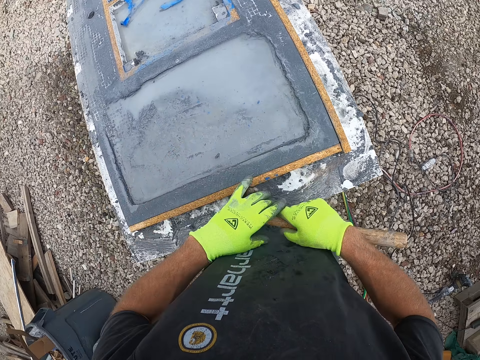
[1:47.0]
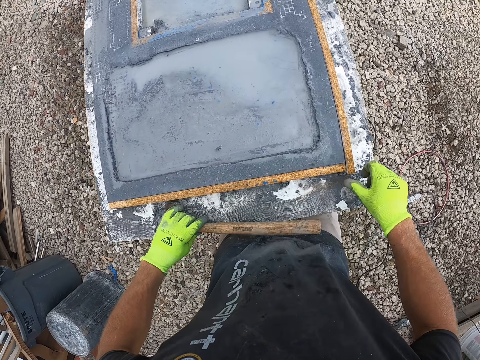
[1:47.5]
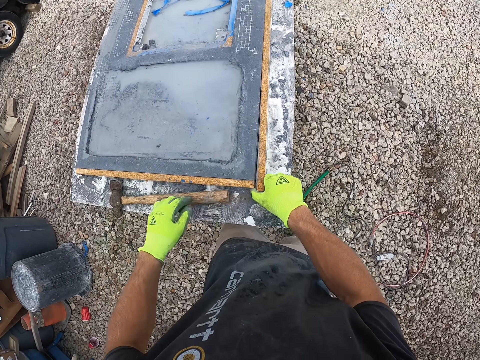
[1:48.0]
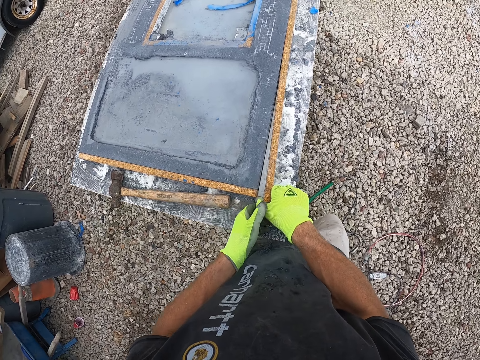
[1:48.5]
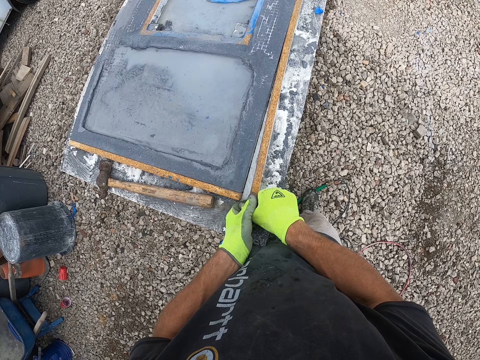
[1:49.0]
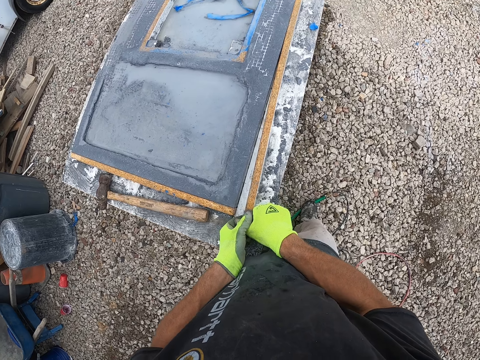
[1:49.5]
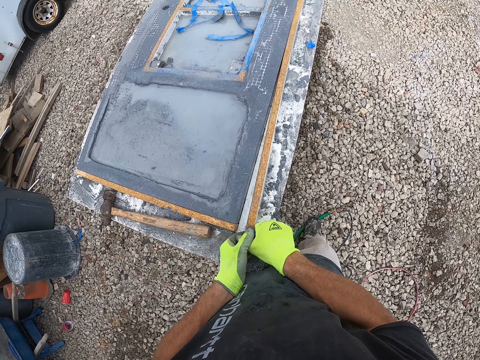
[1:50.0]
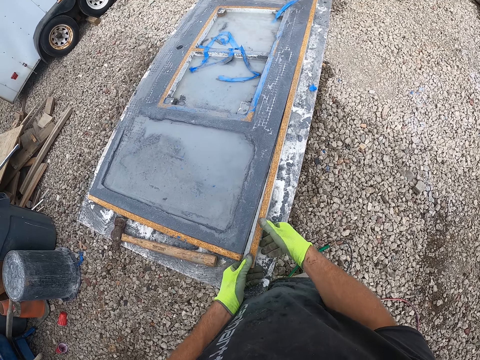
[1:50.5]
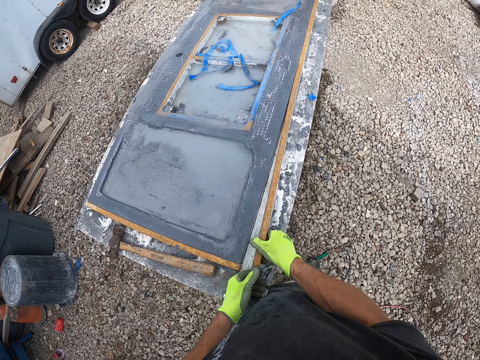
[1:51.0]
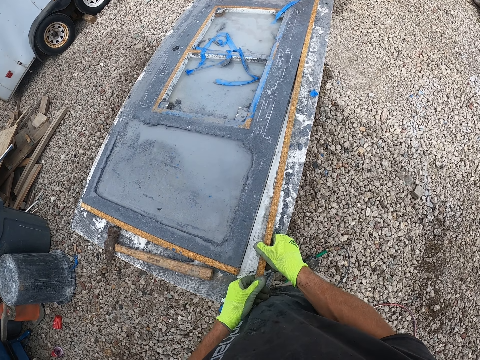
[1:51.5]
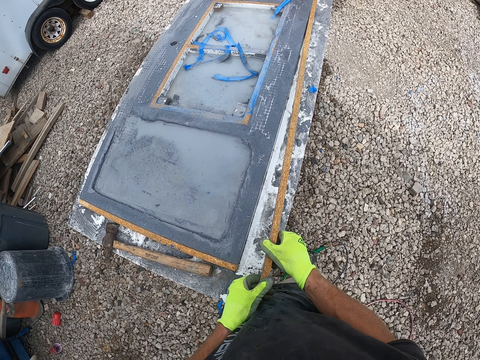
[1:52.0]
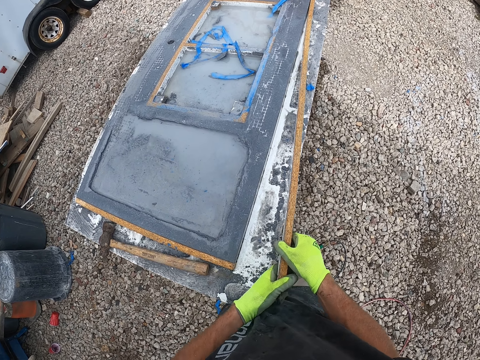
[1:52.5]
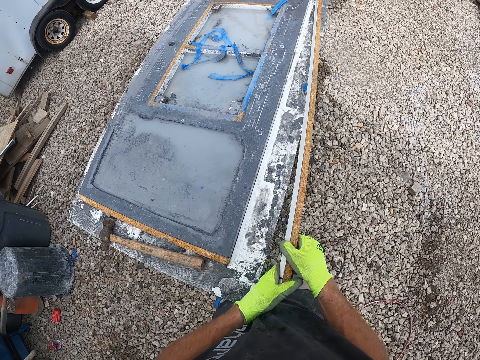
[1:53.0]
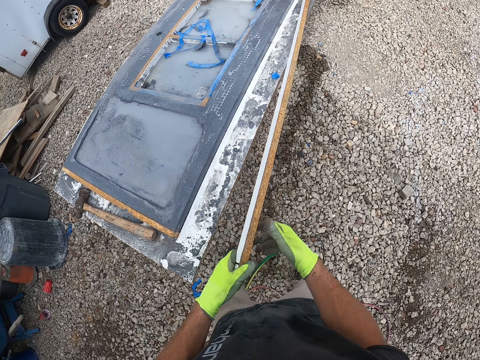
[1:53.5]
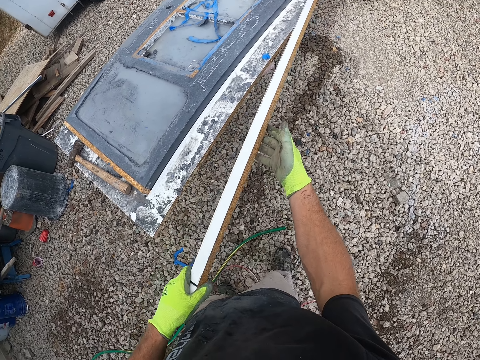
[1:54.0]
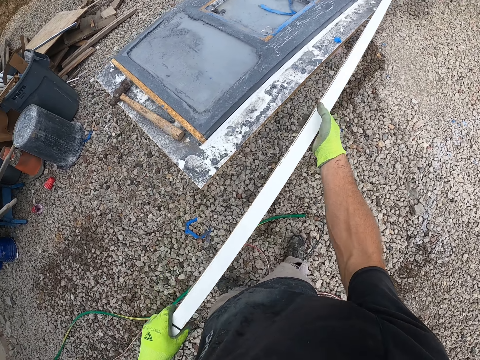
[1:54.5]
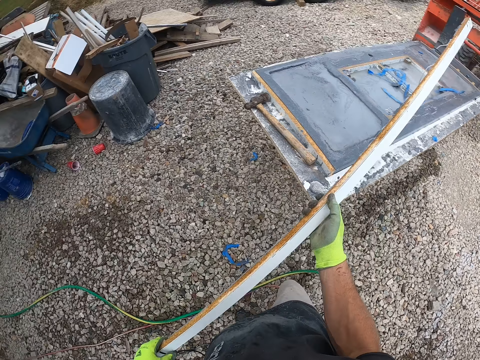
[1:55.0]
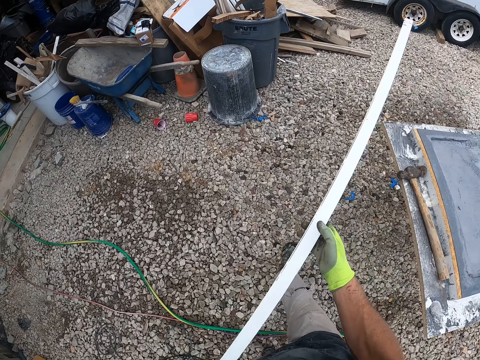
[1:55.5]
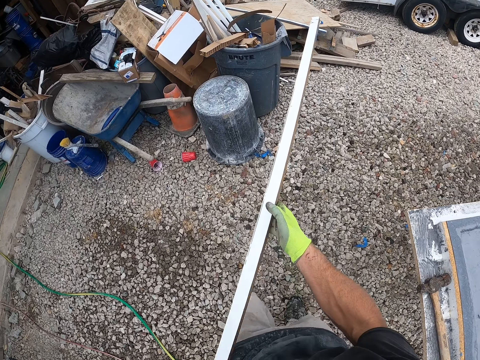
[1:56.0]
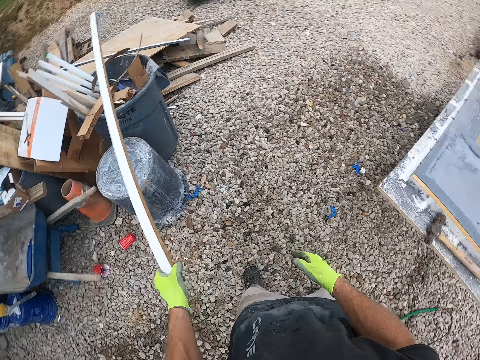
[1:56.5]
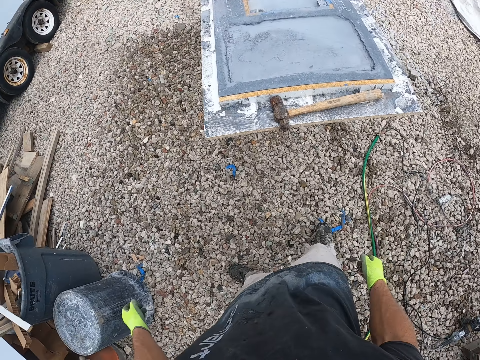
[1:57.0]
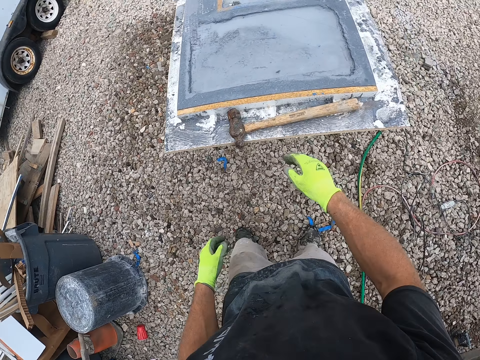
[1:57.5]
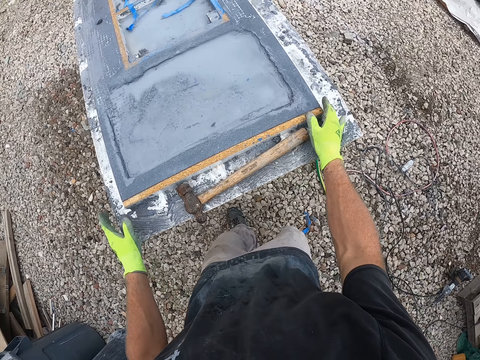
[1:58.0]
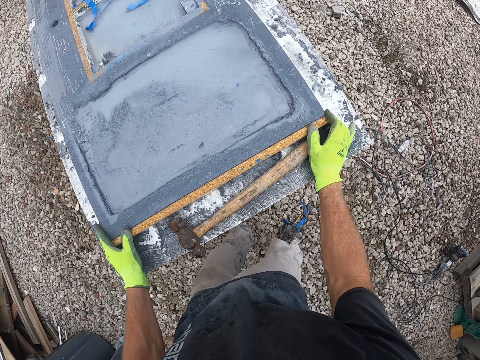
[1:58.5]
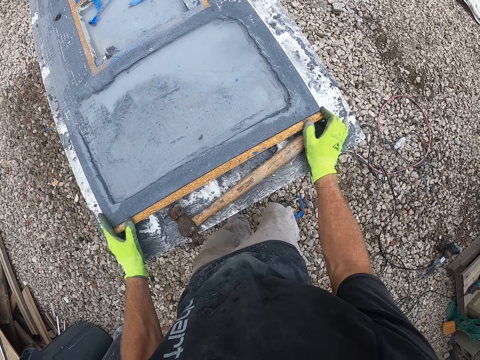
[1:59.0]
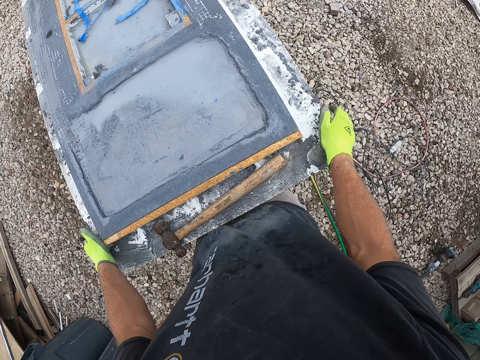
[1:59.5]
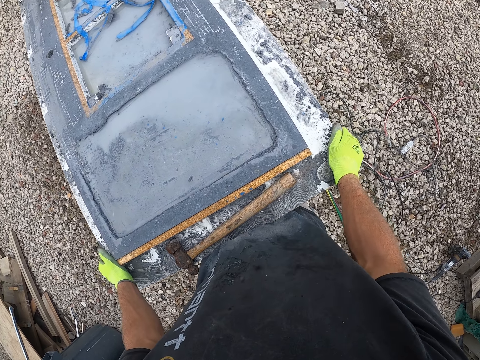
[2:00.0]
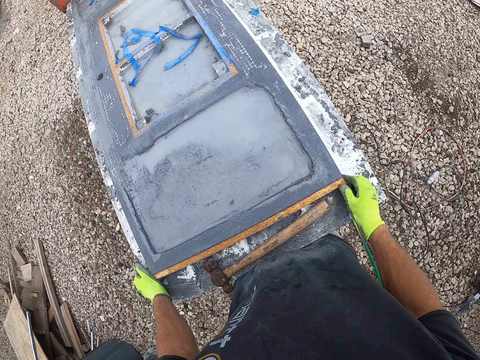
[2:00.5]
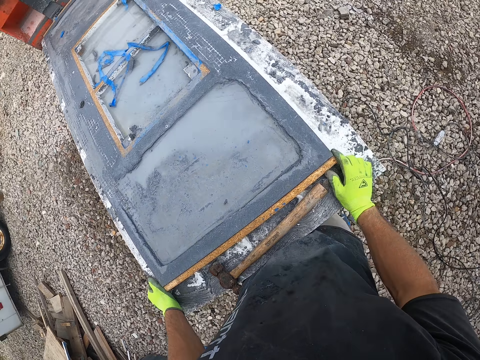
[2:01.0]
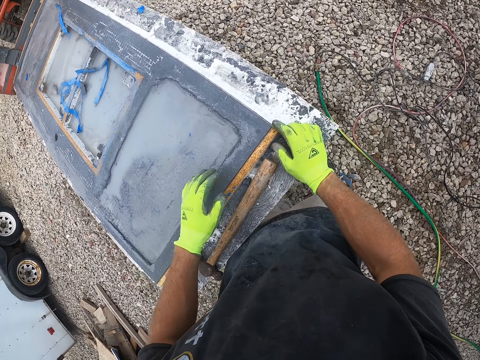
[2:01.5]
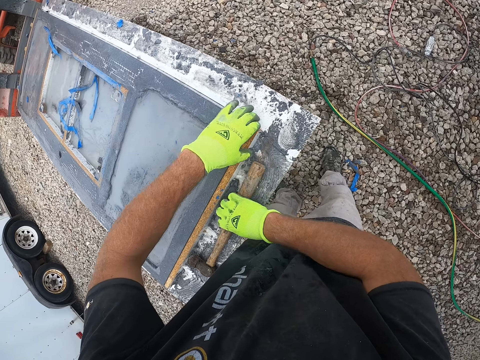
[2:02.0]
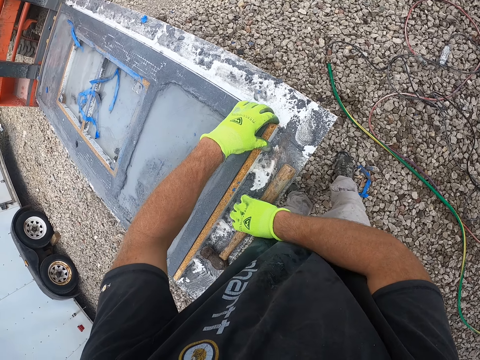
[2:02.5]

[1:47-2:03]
The camera wearer holds the hammer with his left hand. He drops the hammer on the workbench with his left hand. He holds the piece of timber with his left hand. He pulls out a part of the wooden plank with his two hands. He lifts the piece of timber. He holds the wooden plank with his hands. He makes a step forward. He throws away the wooden plank on top of the other wooden planks outside. He places his two hands on the wooden plank on the work bench. He holds the piece of timber on the solid wood. He grips the solid wood. He holds the piece of timber with his right hand. He holds the piece of timber with his right hand again.

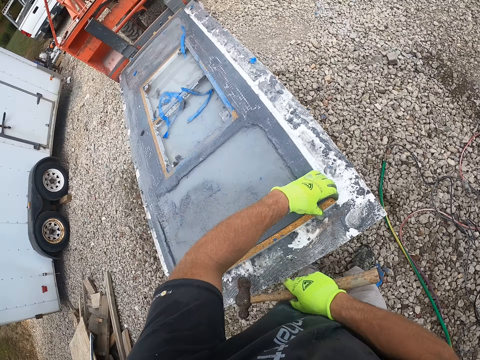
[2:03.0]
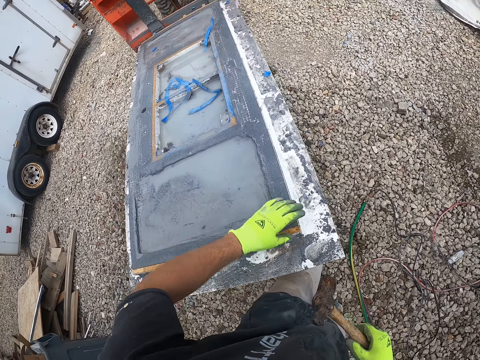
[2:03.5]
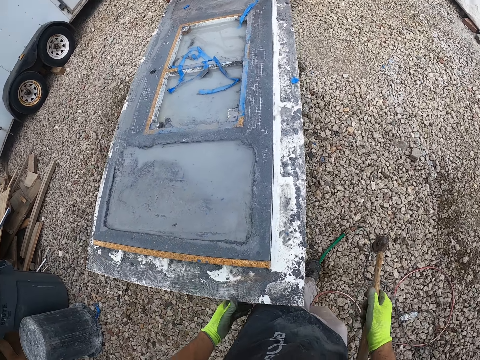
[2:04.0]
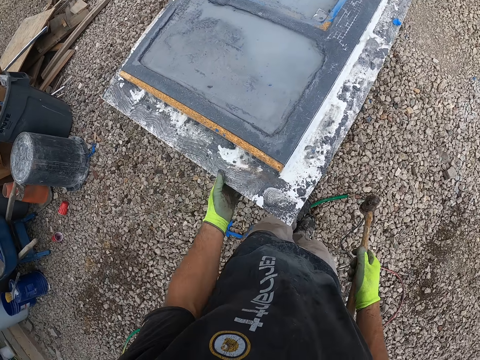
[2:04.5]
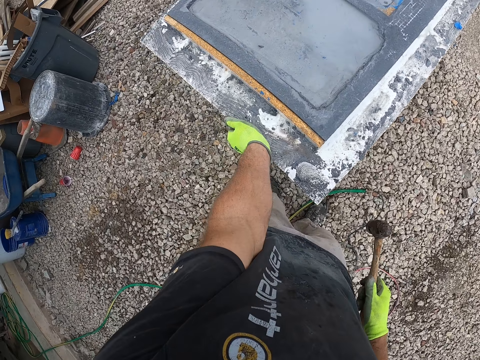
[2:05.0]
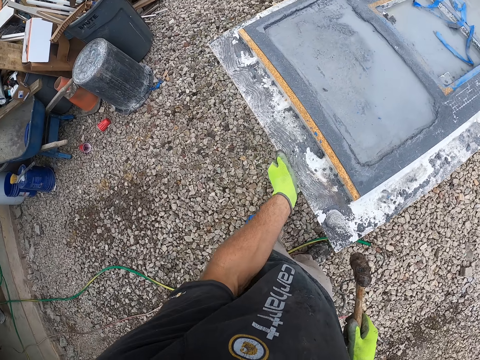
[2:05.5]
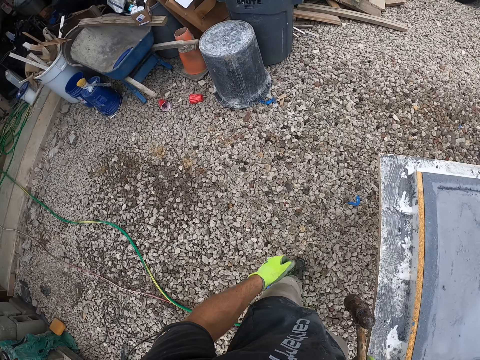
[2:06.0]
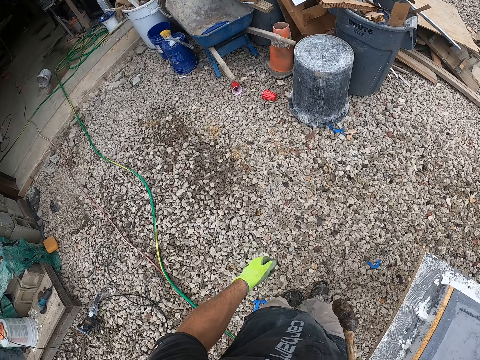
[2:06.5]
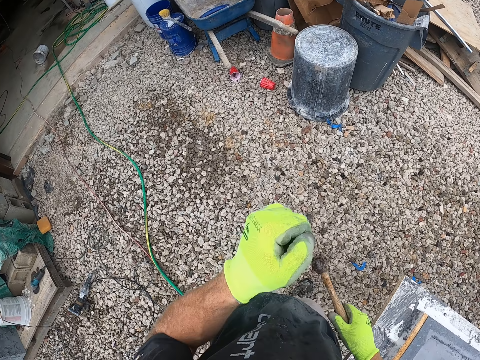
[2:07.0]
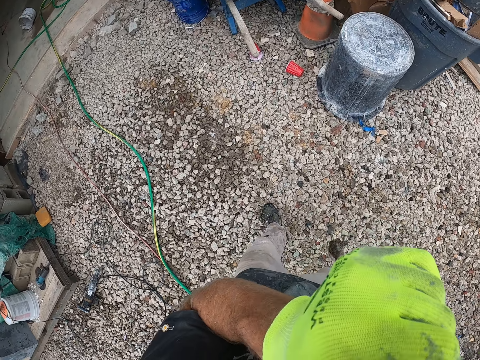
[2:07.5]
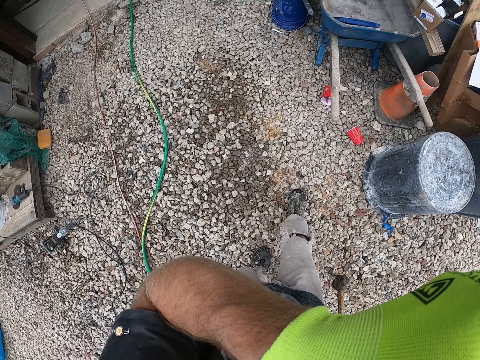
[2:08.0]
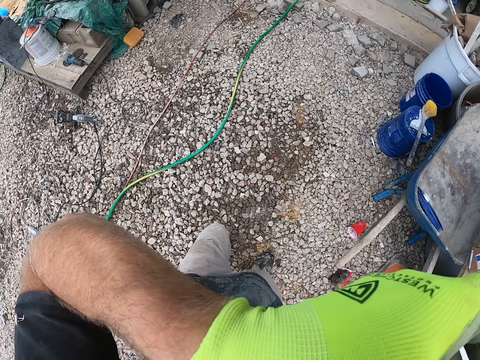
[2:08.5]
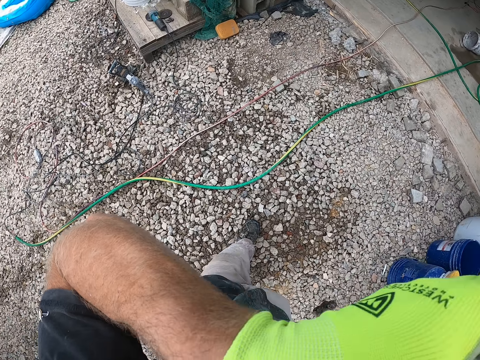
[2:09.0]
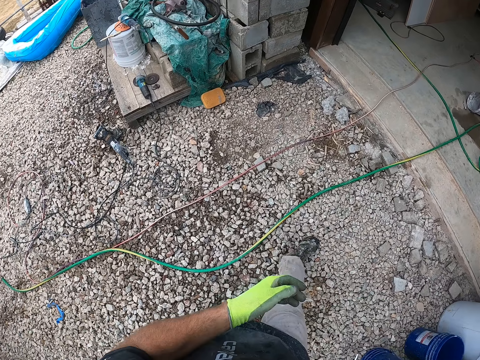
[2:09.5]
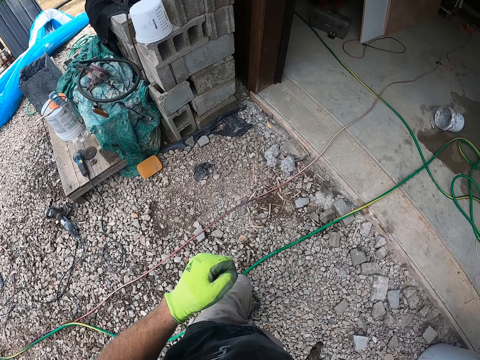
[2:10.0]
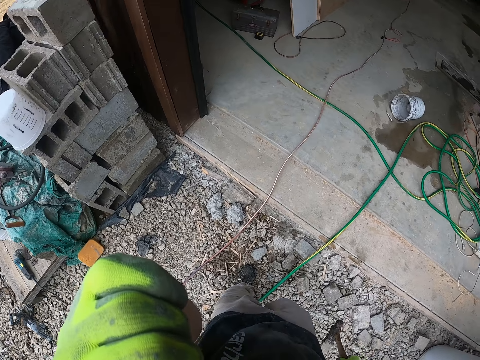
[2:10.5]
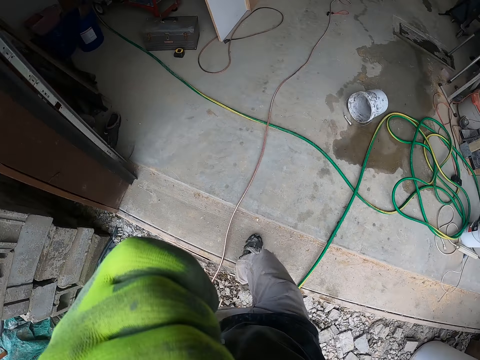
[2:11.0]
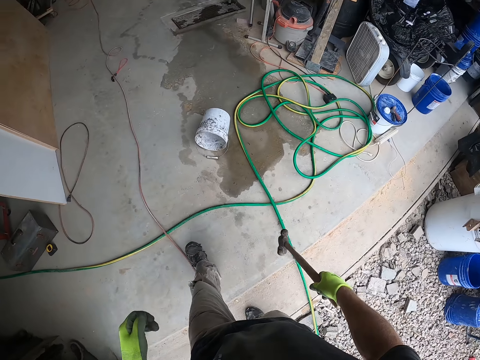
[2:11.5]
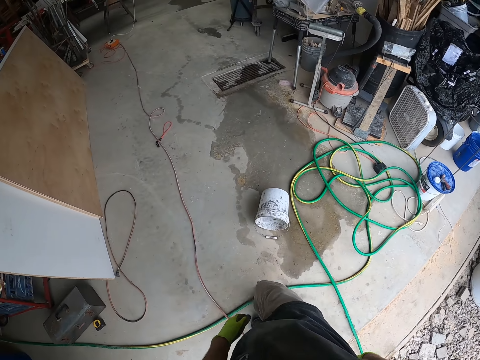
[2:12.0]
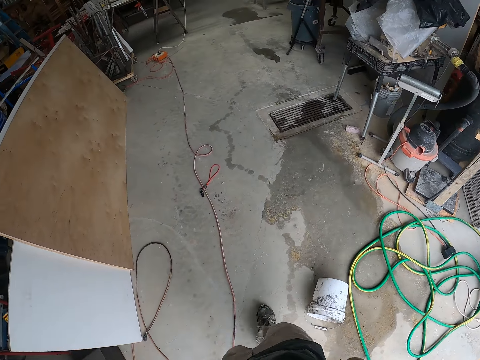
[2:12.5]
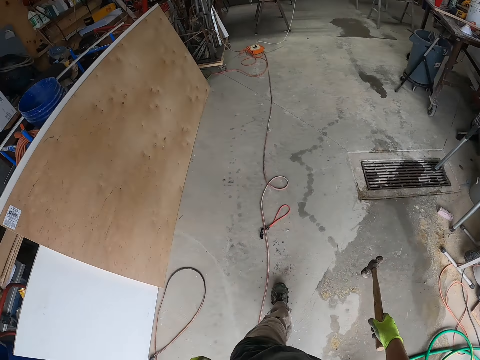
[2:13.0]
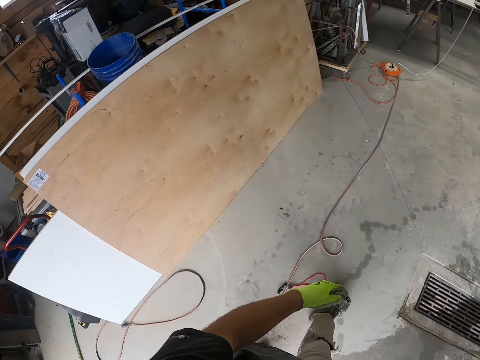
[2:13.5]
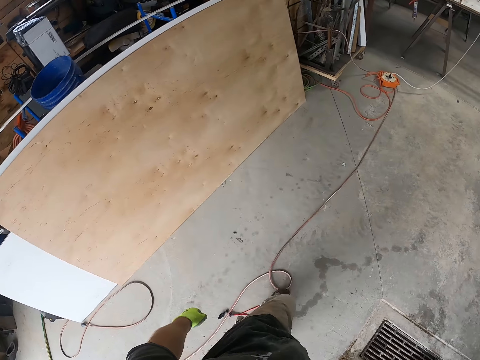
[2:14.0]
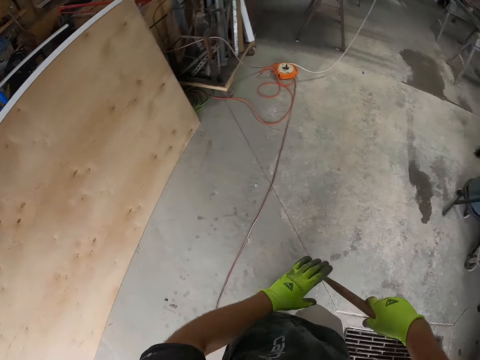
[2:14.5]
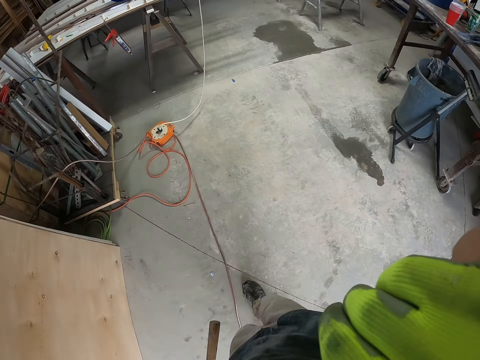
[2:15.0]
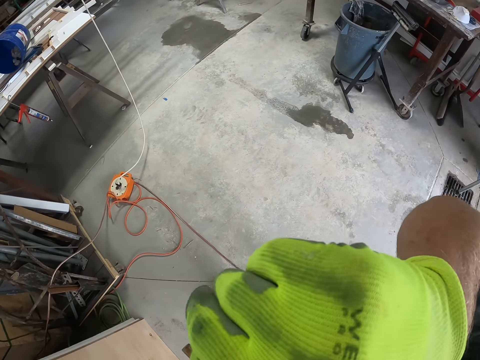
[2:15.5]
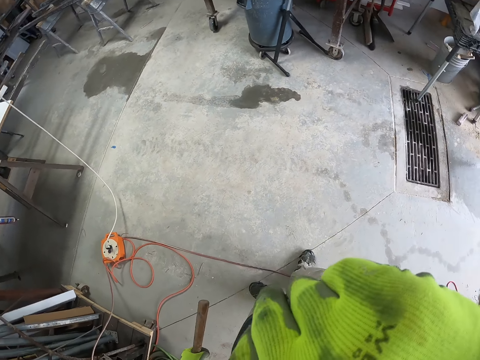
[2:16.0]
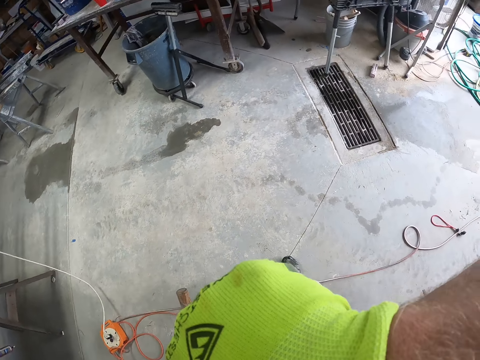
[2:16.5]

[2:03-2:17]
The camera wearer picks the hammer from the work bench with his right hand. He walks forward. He places his left hand on the work bench. He turns to the left. He raises his left hand. He touches his face with his left hand. He walks forward. He lowers his left hand. He walks forward. He raises his left hand. He touches something. He walks into the workshop with the hammer in his right hand. He places the hammer on his left hand. He raises his right hand. He touches his face with his right hand.
